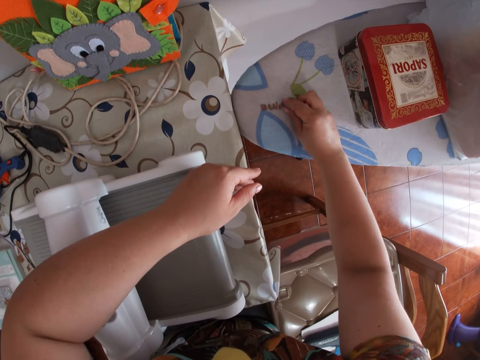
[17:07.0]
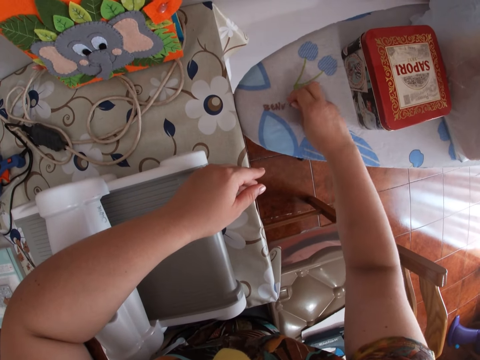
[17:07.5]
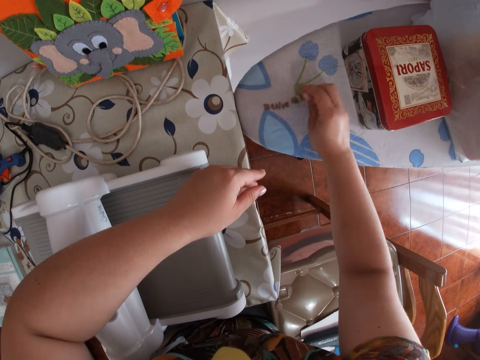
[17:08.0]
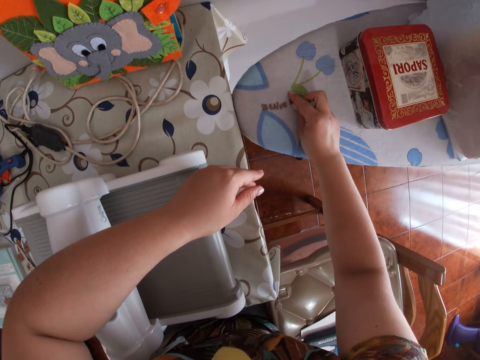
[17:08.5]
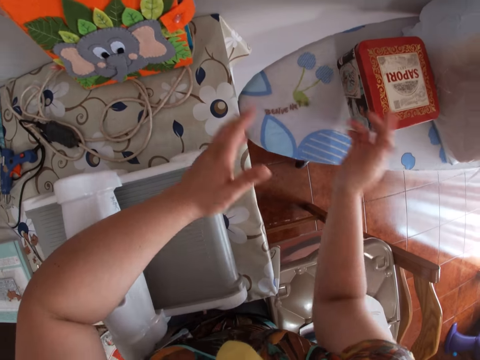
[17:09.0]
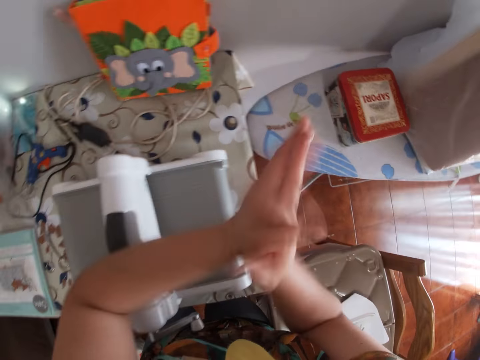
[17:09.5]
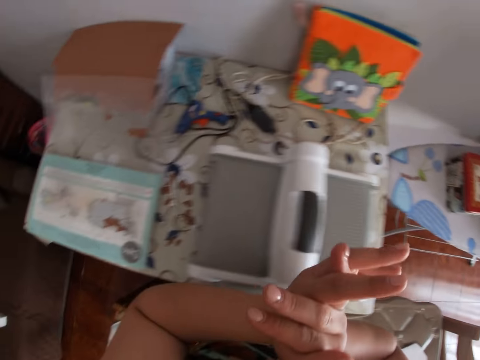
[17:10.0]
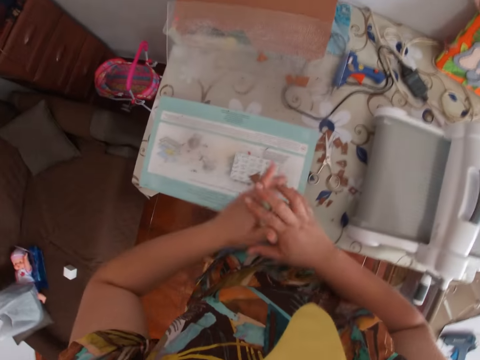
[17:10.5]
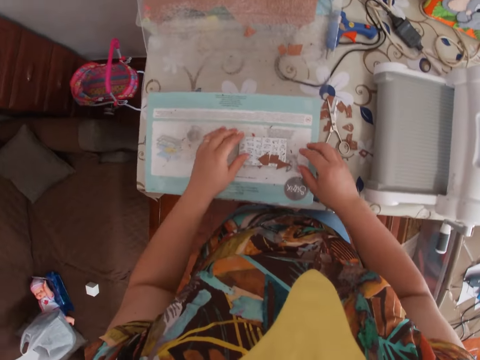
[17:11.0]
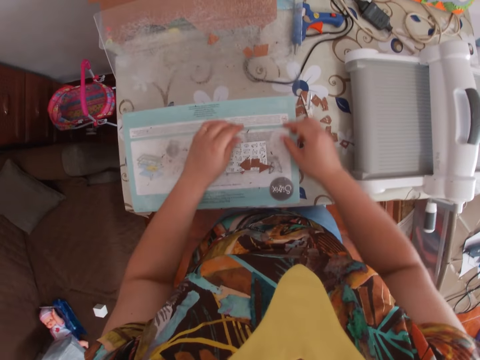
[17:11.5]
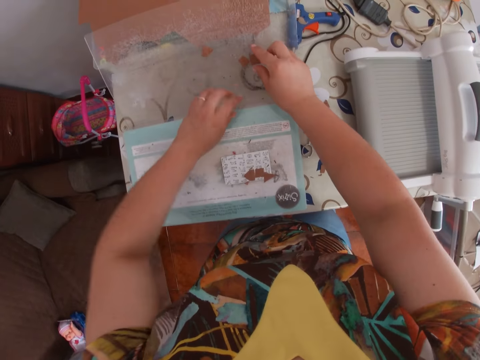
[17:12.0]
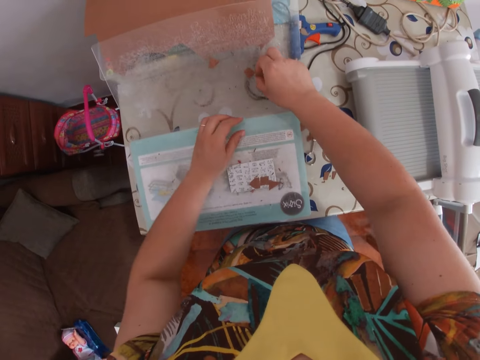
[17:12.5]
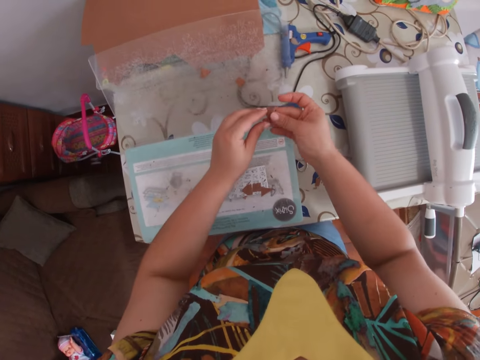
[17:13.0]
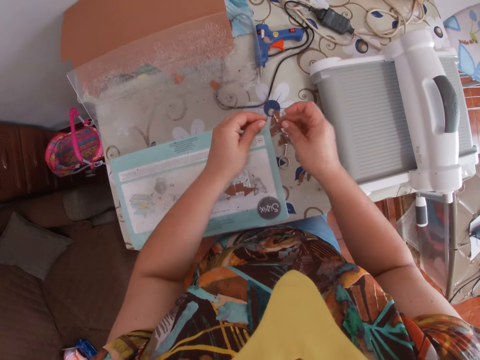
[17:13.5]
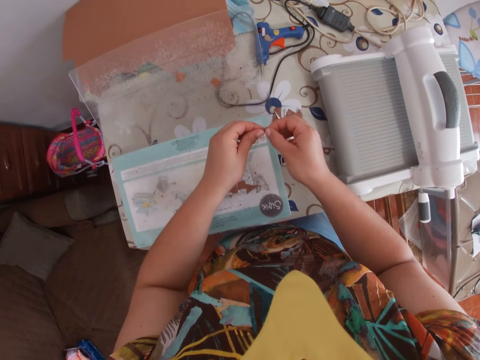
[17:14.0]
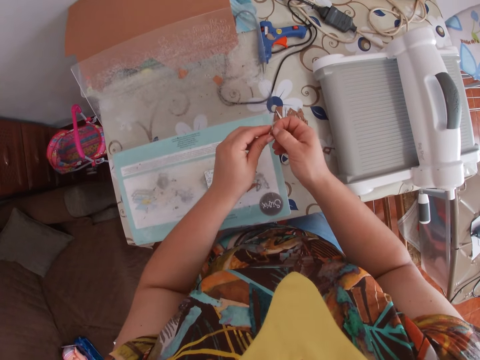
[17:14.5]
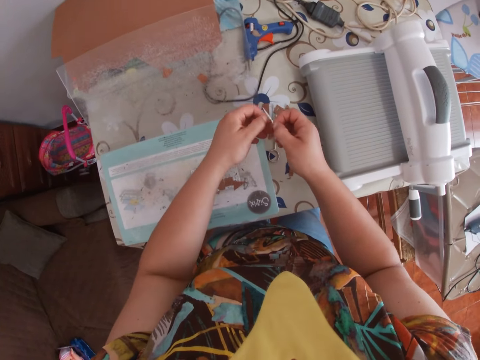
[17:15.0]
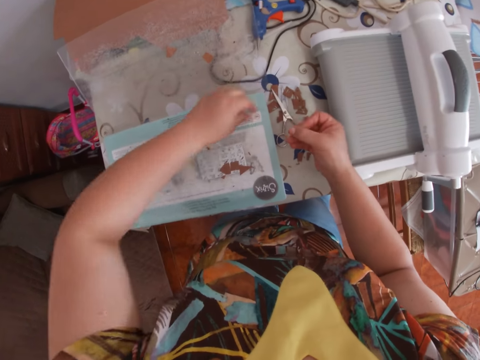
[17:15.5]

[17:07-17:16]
The camera wearer claps her hands. She removes a piece of leather from the face of the cutting pad with her right hand. She removes the cut piece of leather with both hands.

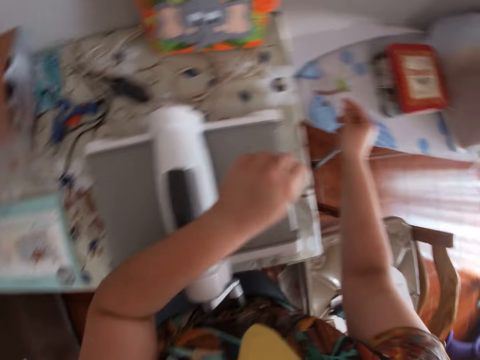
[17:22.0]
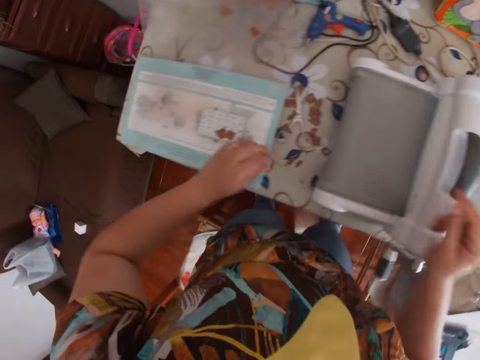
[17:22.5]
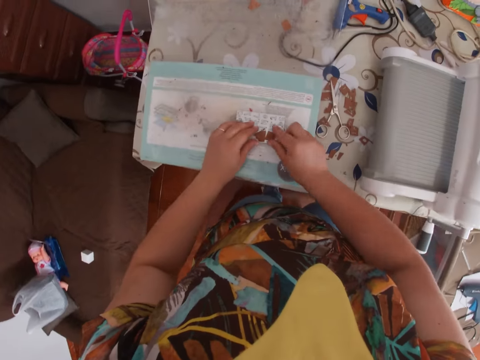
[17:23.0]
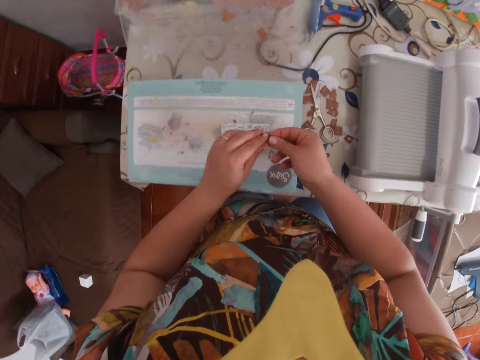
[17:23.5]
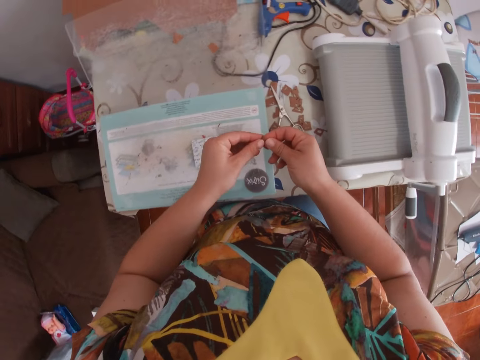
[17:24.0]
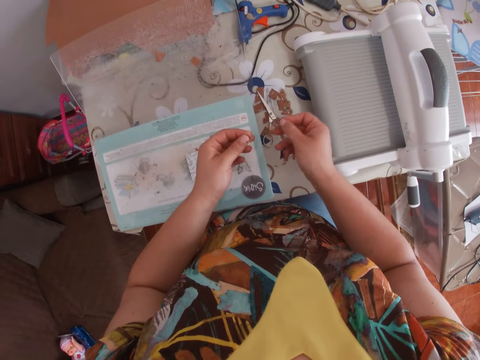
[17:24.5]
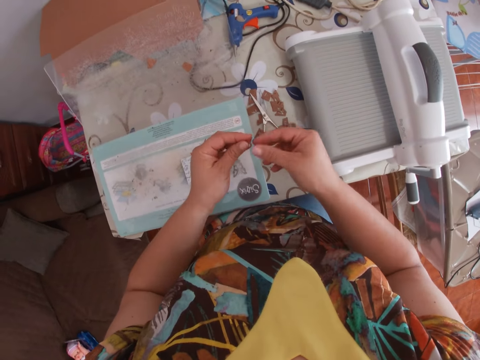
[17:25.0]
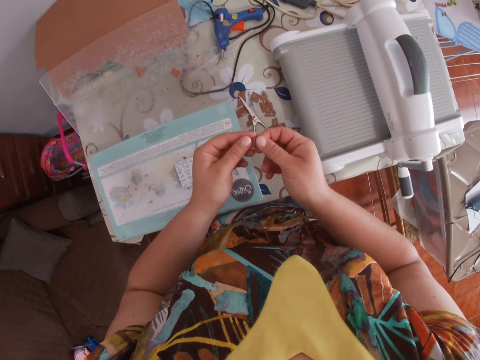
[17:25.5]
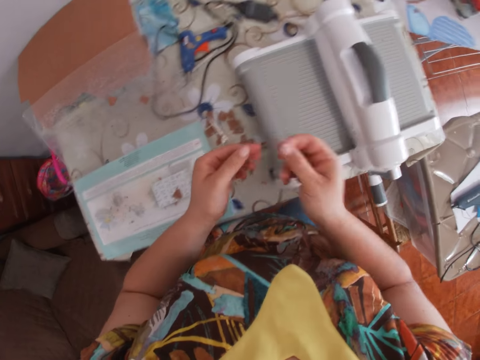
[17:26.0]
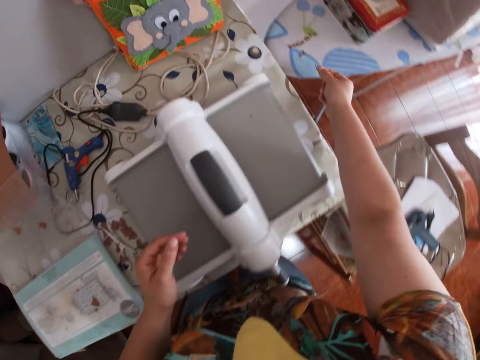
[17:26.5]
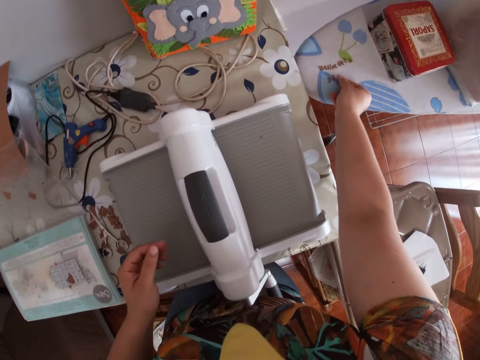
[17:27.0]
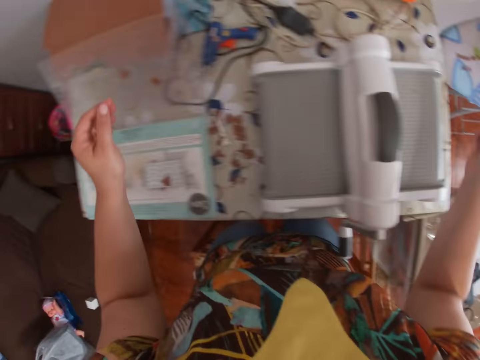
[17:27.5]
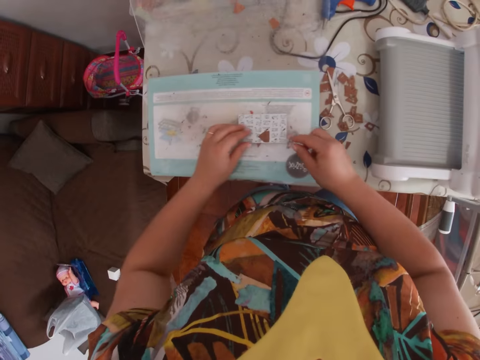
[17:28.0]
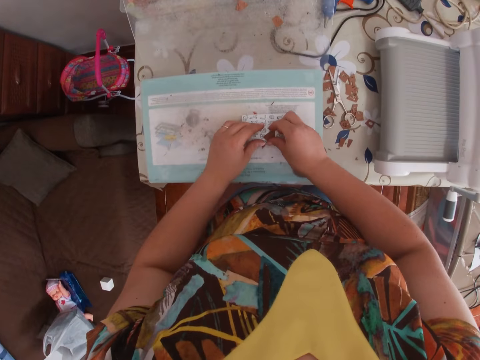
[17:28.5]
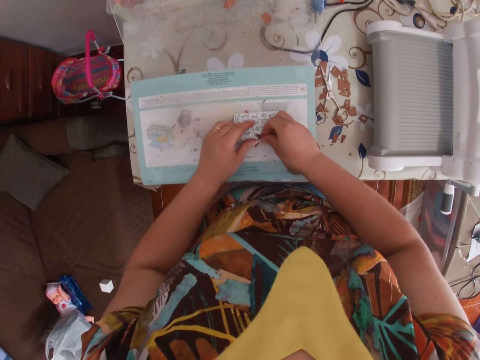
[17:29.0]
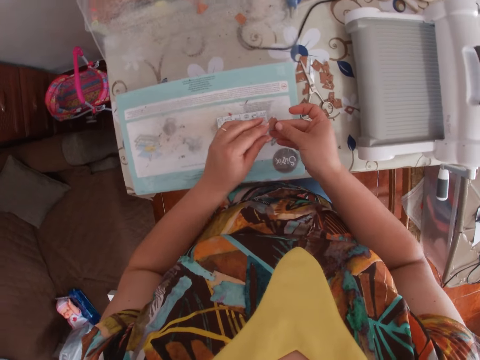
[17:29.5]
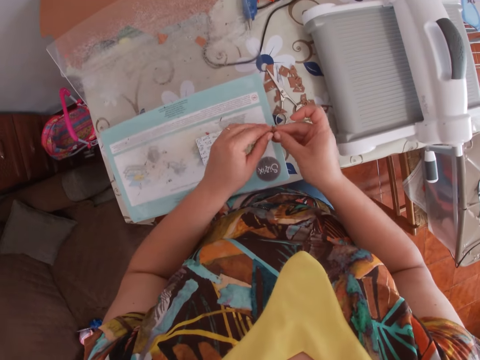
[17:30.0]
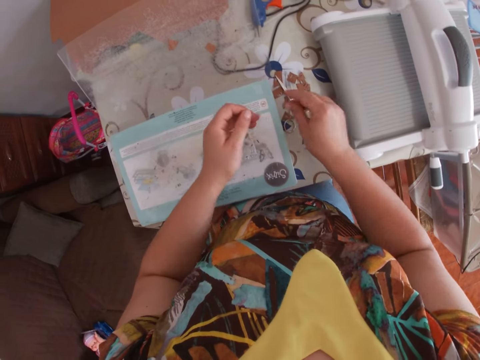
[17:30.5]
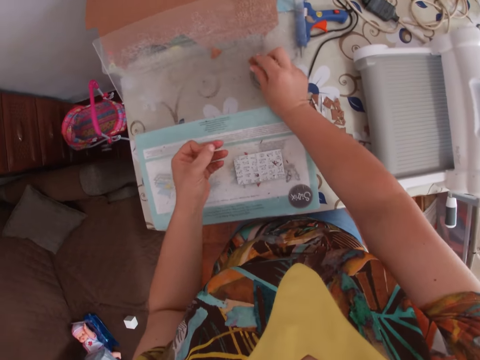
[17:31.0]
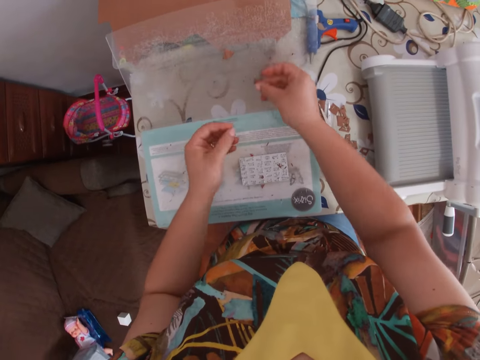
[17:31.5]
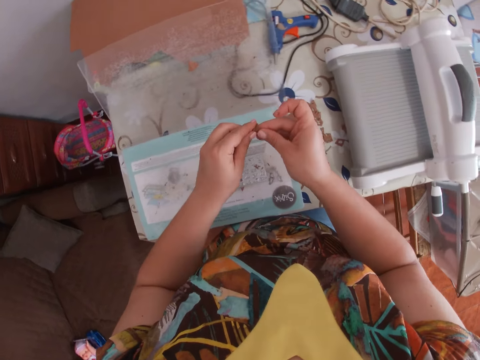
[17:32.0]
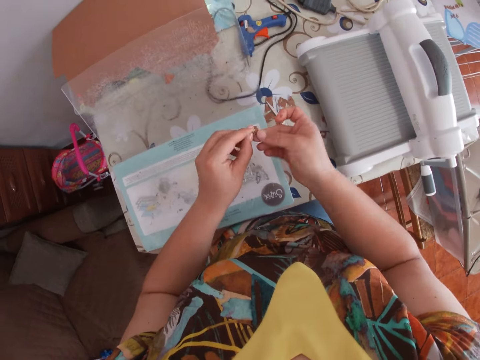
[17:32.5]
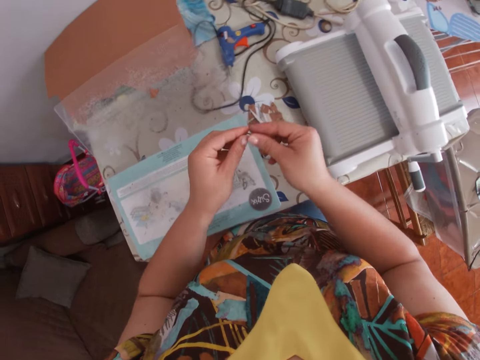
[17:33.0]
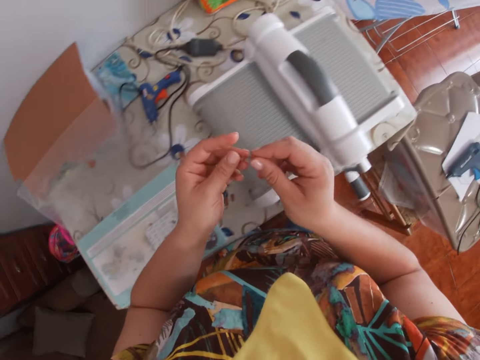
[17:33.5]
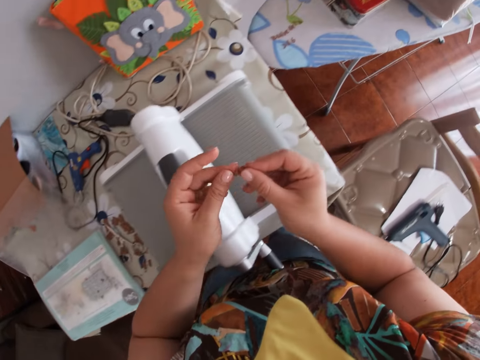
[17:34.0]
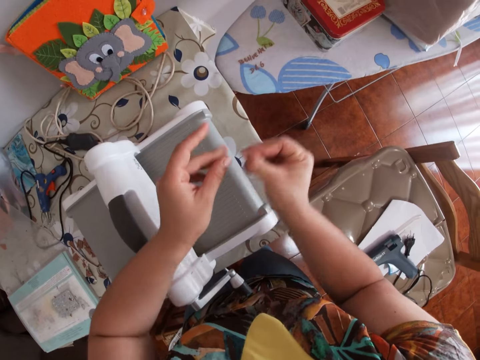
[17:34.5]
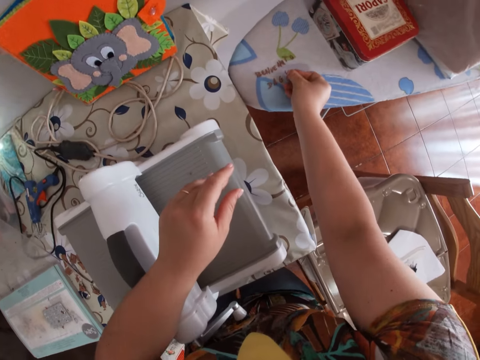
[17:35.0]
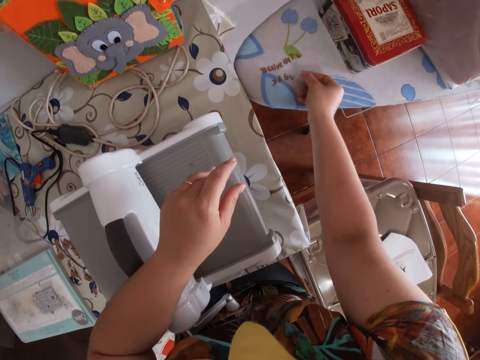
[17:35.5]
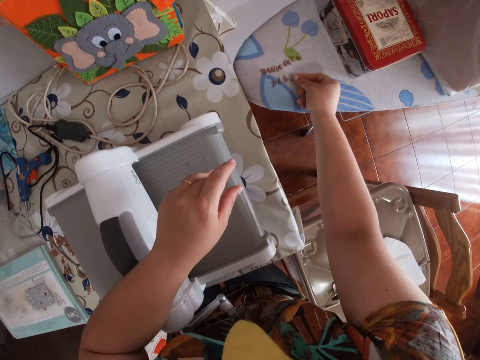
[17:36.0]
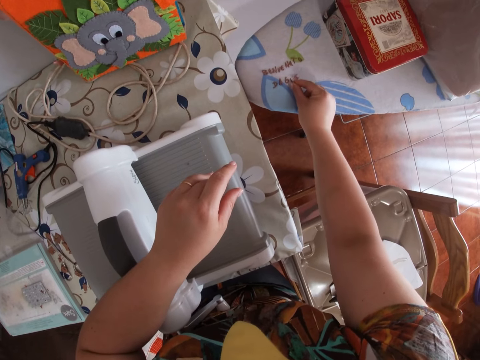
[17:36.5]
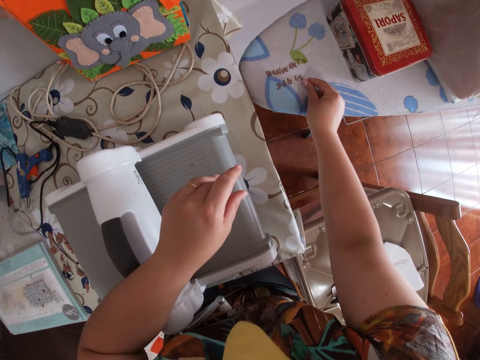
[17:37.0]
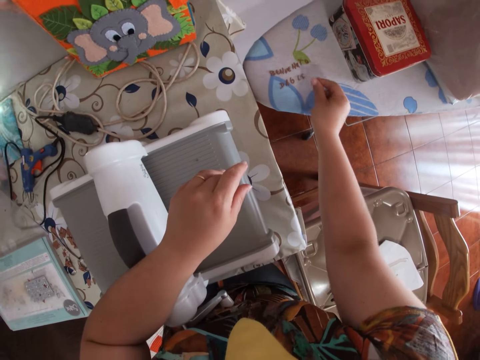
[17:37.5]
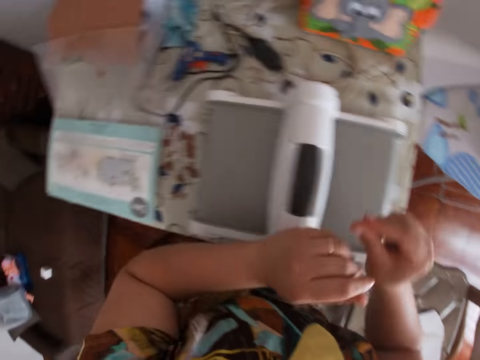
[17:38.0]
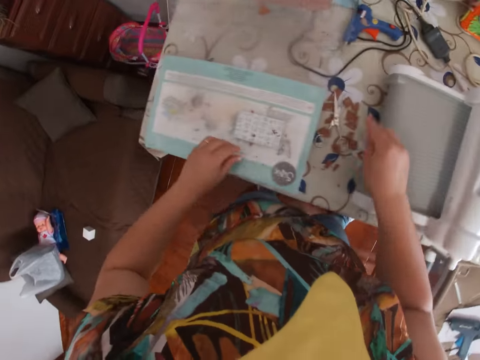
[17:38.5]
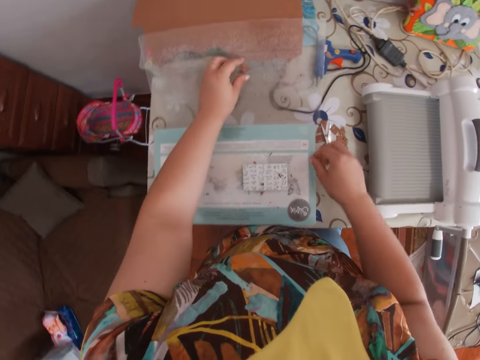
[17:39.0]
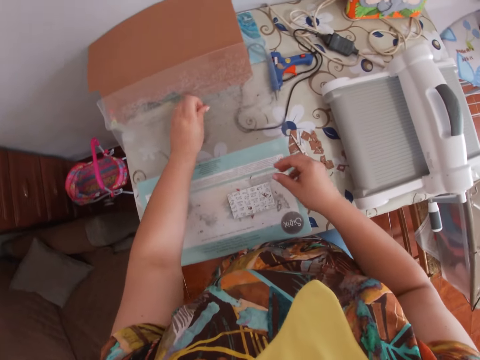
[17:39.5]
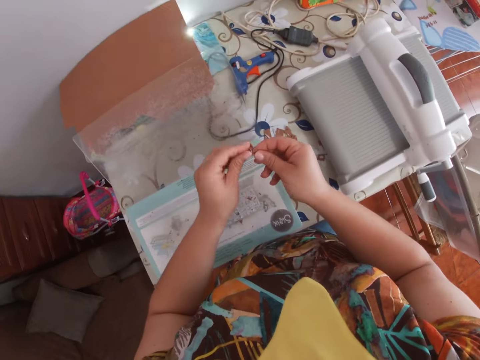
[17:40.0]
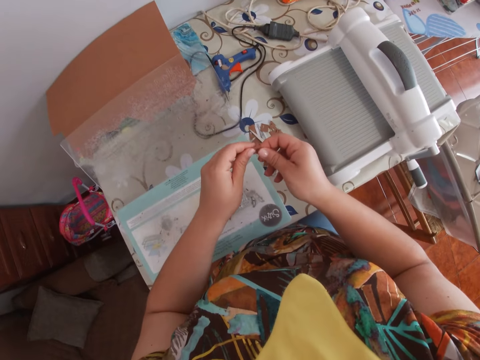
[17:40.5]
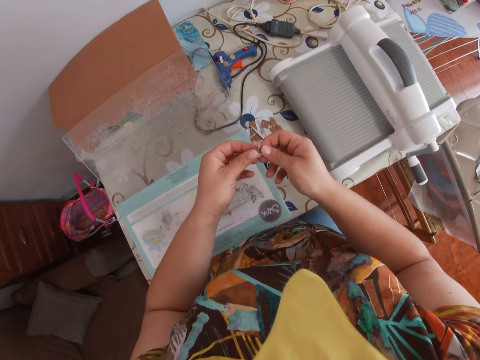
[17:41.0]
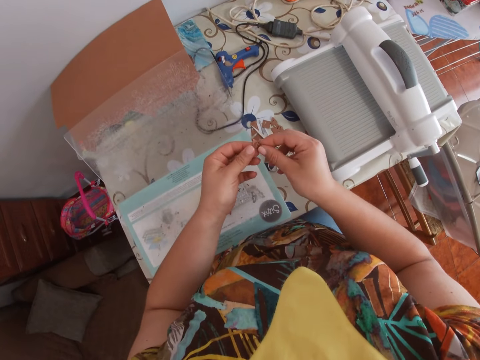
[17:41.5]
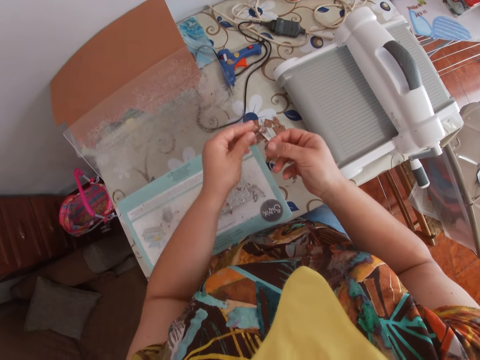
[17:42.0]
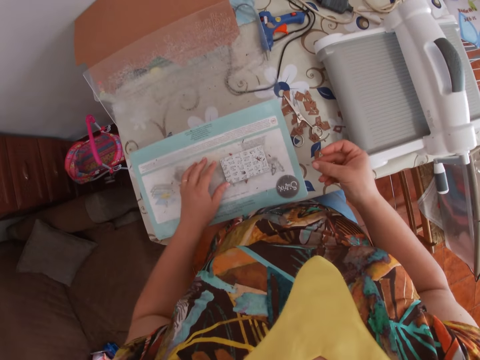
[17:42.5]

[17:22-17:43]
The camera wearer picks up a piece of leather from the die with her right hand. She removes the cut piece of leather with both hands. She arranges the cut piece of leather on the other table with her right hand. She picks up a piece of leather from the die with her right hand. She removes the cut piece of leather with both hands. She removes a piece of leather from the face of the cutting pad with her right hand. She removes the cut piece of leather with both hands. She arranges the cut piece of leather on the other table with her right hand. She removes a piece of leather from the face of the cutting pad with her left hand. She removes the cut piece of leather with both hands.
